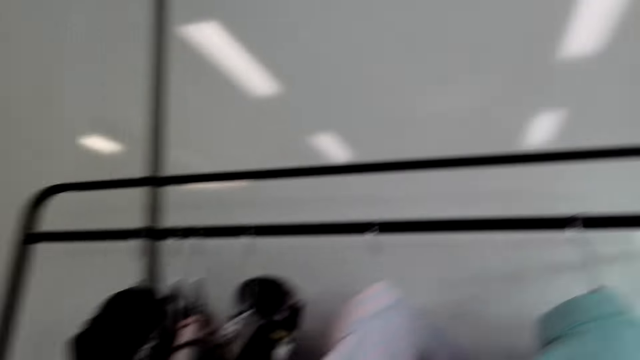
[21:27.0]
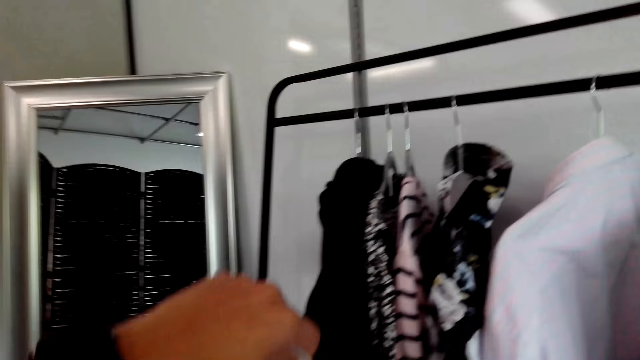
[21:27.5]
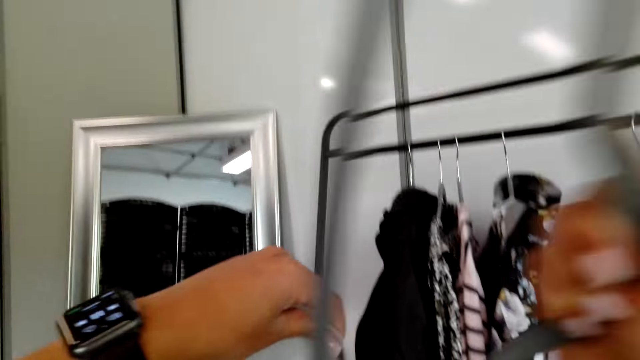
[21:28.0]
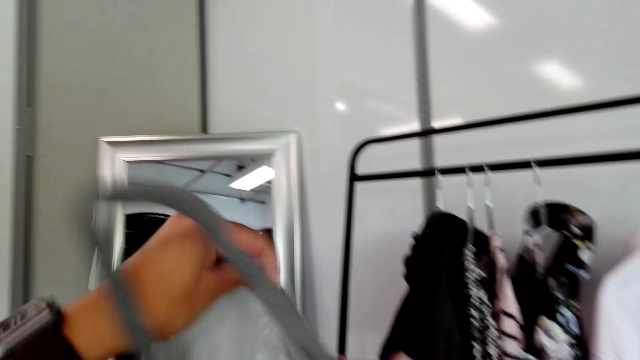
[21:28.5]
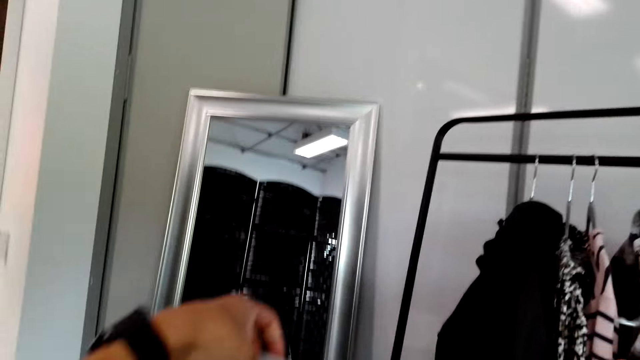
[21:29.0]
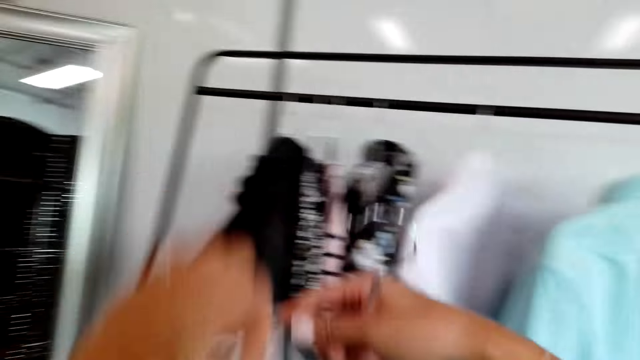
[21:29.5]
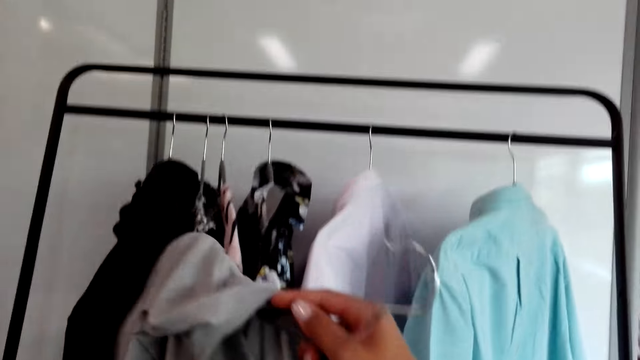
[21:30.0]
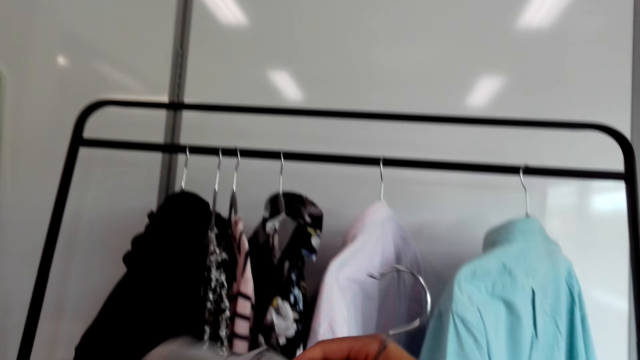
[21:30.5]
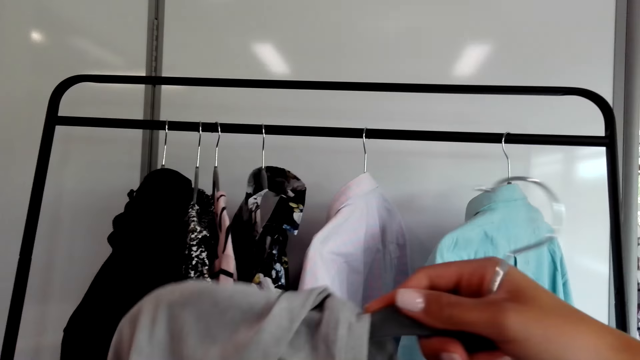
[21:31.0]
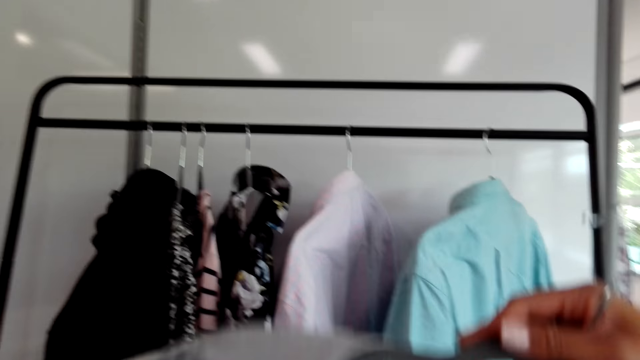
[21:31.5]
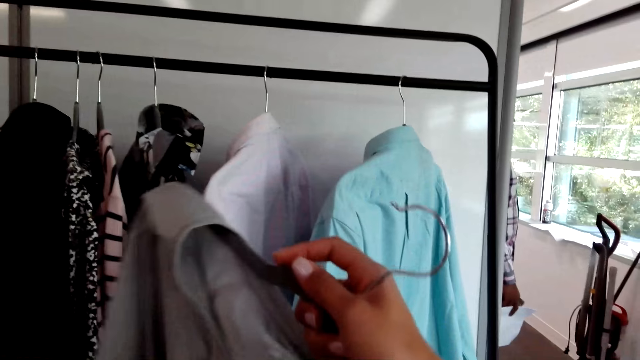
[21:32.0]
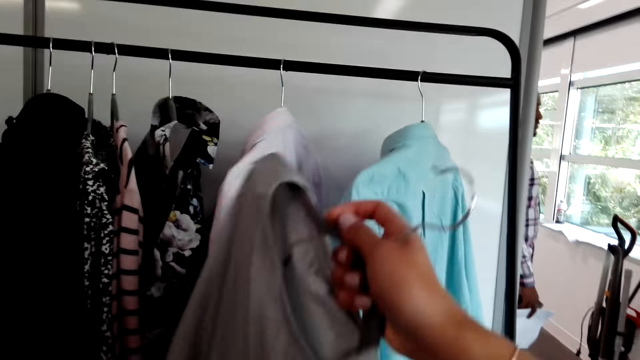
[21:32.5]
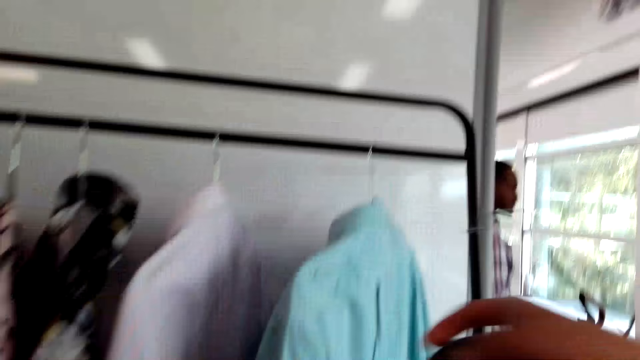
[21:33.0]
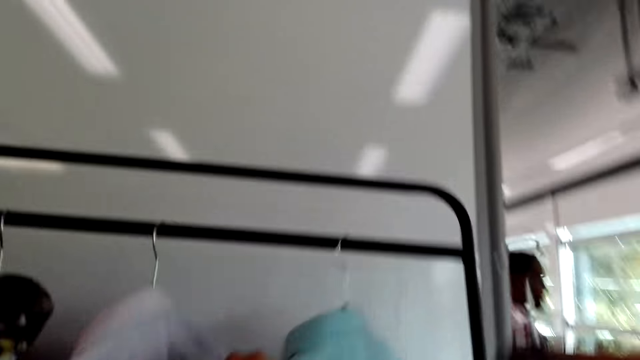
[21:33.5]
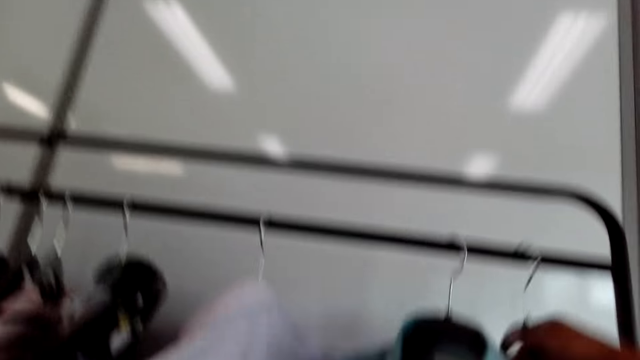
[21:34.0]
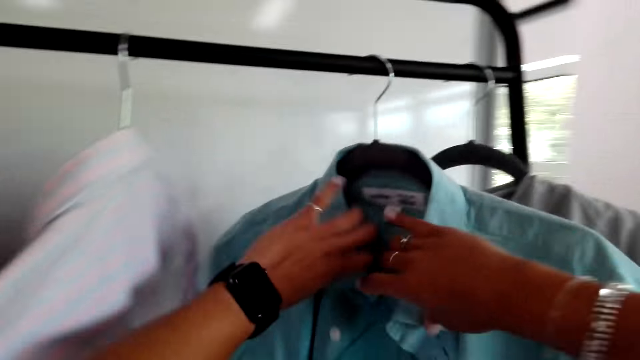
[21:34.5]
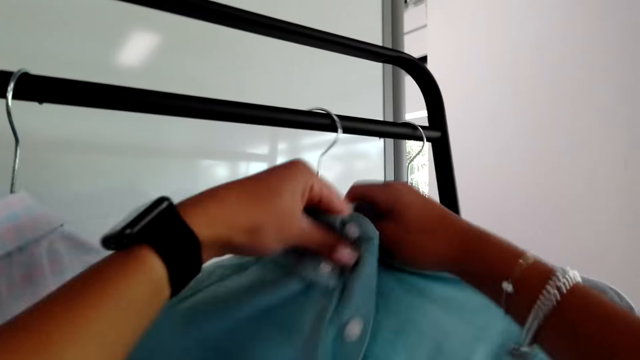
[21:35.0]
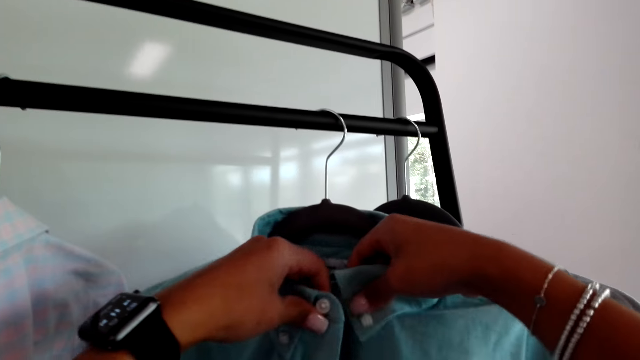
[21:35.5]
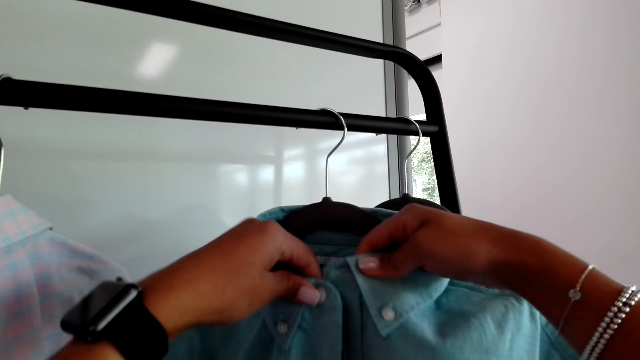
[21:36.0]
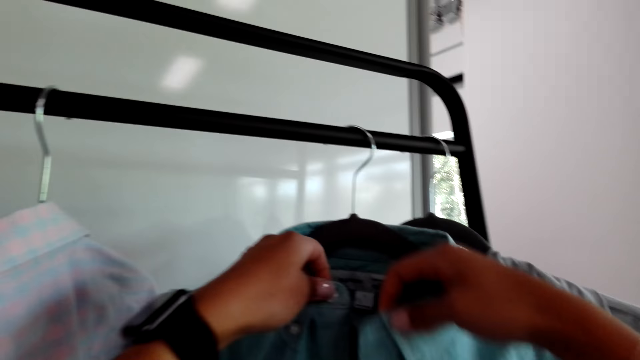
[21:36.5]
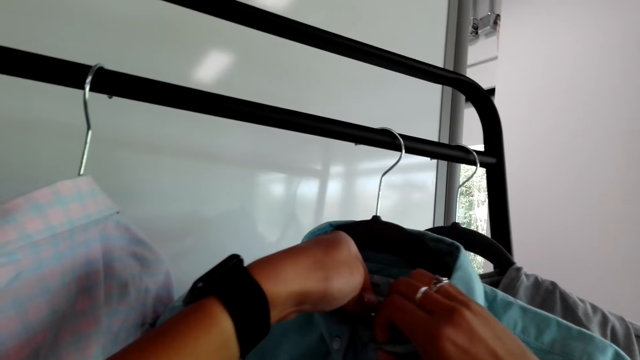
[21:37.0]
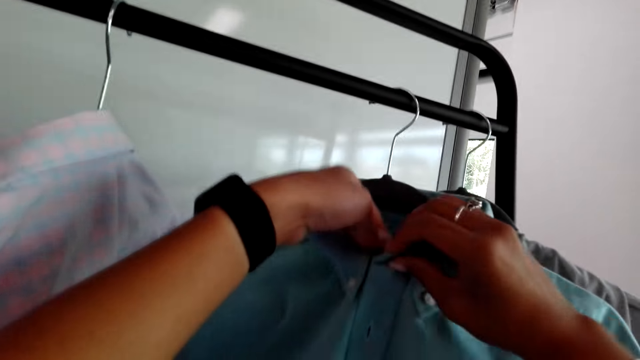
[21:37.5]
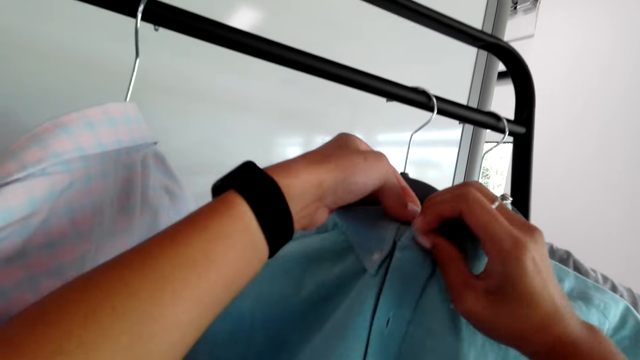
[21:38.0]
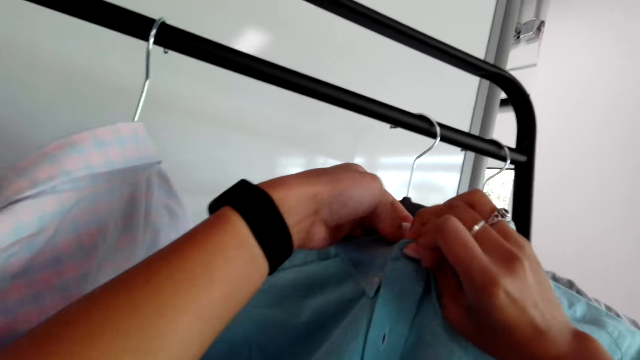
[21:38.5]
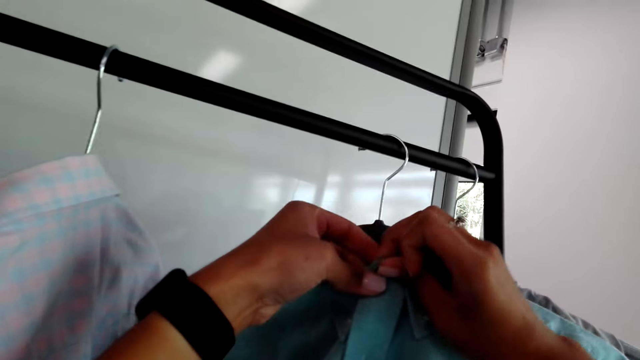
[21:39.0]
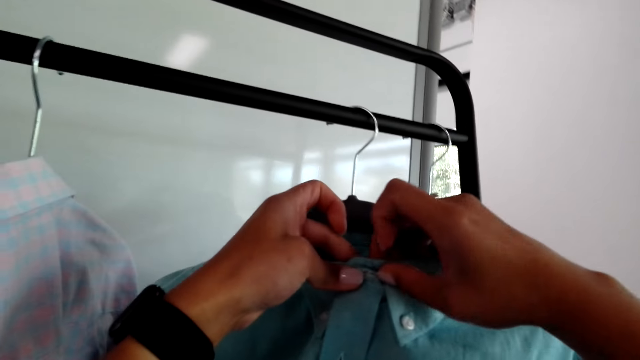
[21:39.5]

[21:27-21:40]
The camera wearer picks a hanger. They fold the clothes. They insert the hanger in a blouse. A man converses with the camera wearer. The camera wearer hangs the piece of cloth. The man converses with the camera wearer. The camera wearer buttons the shirt. They put the clothes on the hanger. They put the clothes on the hanger again.

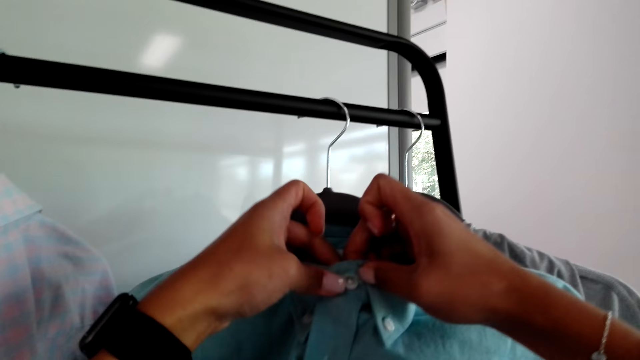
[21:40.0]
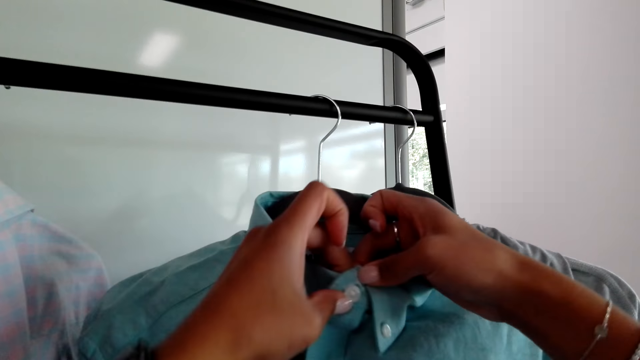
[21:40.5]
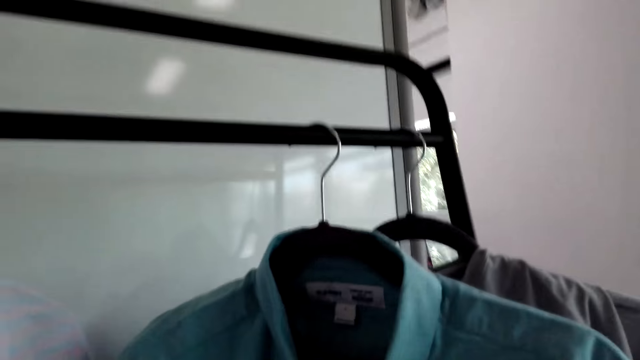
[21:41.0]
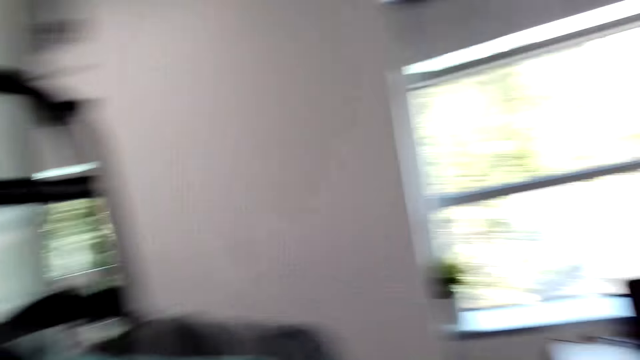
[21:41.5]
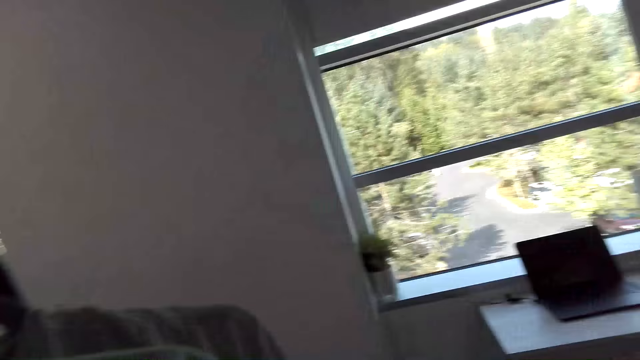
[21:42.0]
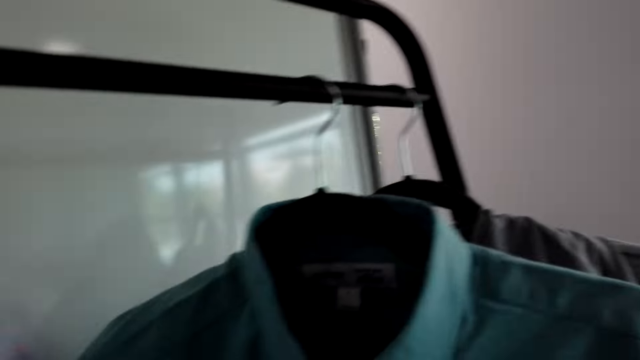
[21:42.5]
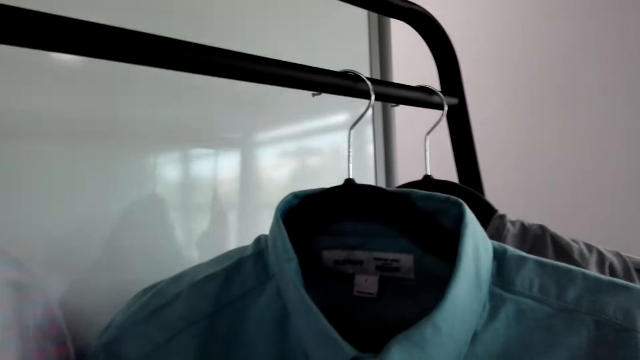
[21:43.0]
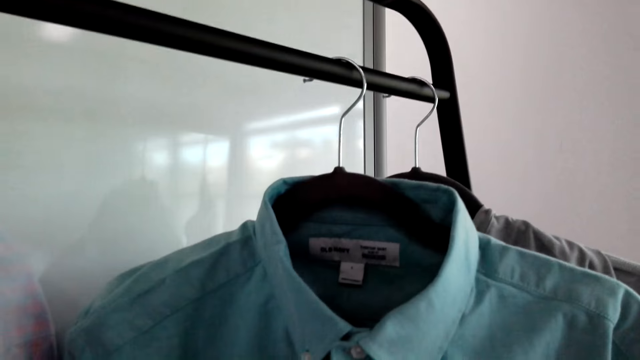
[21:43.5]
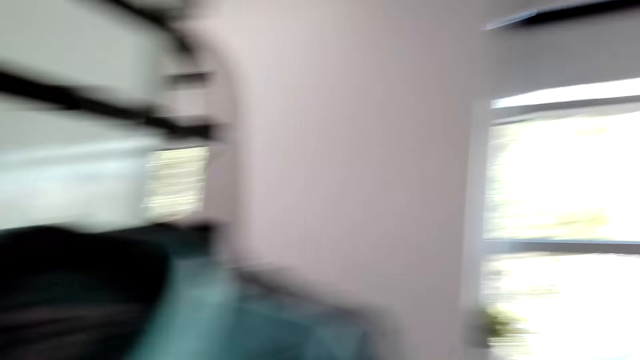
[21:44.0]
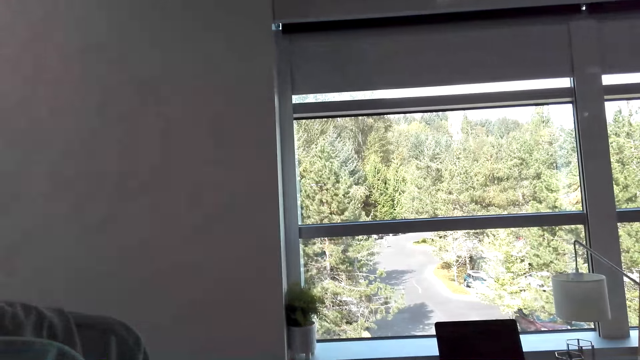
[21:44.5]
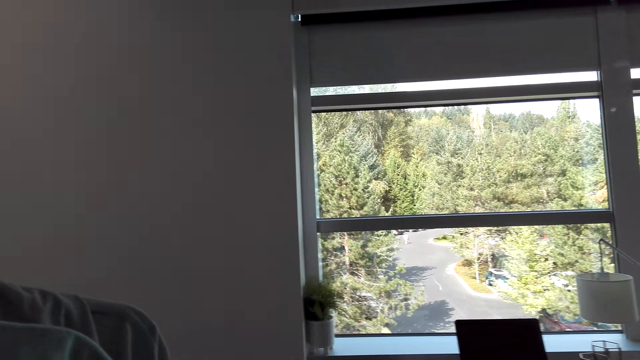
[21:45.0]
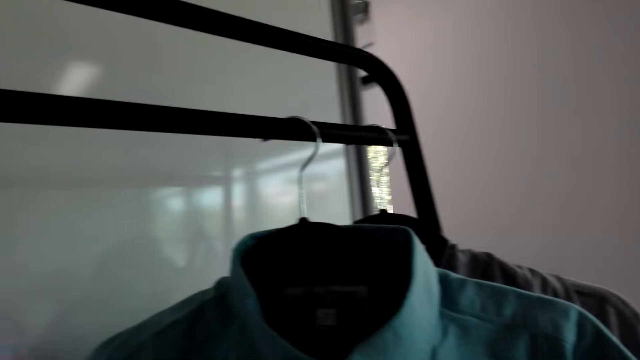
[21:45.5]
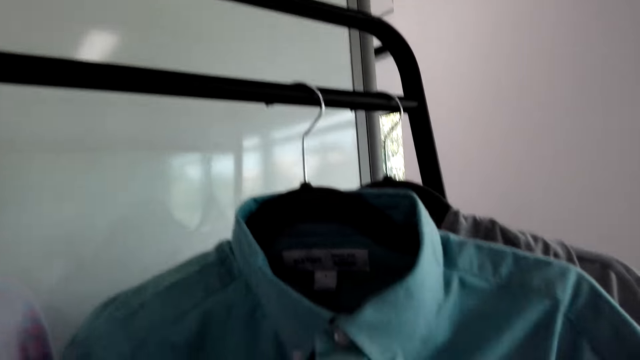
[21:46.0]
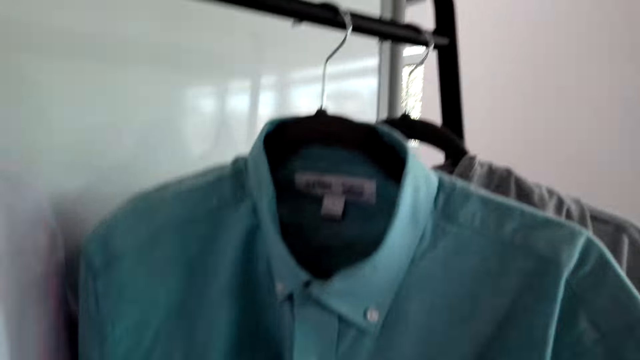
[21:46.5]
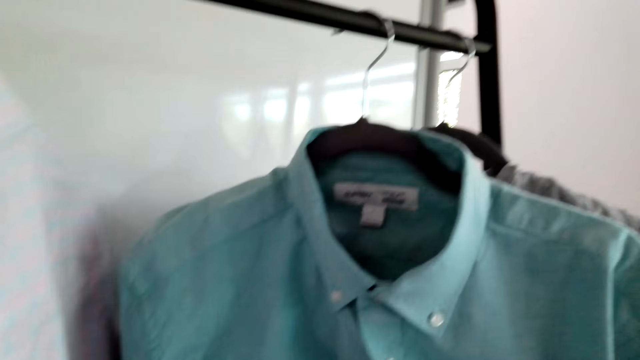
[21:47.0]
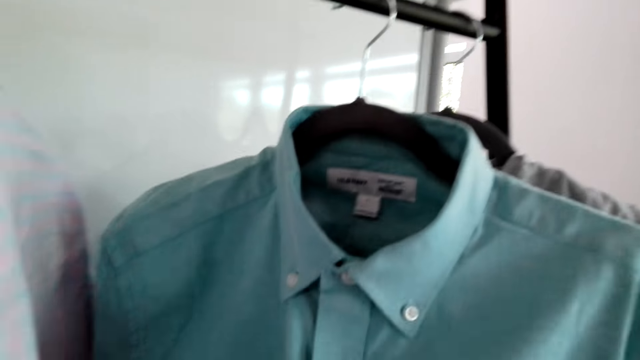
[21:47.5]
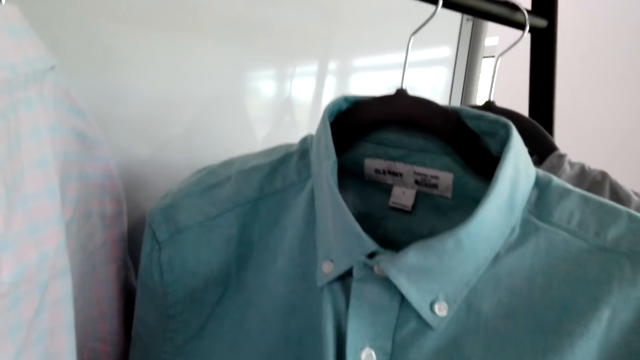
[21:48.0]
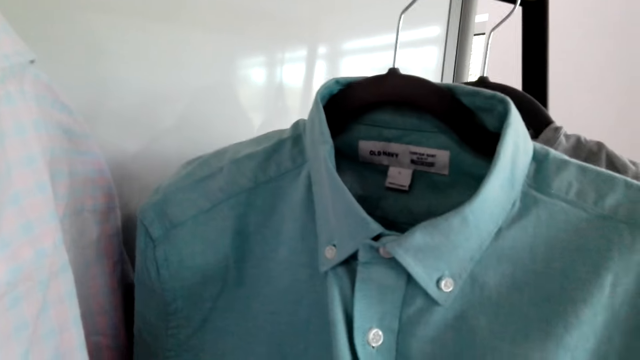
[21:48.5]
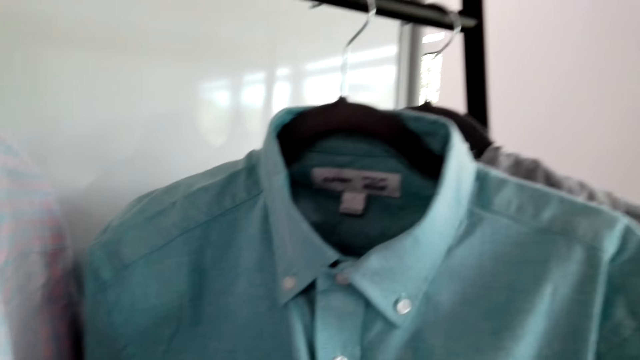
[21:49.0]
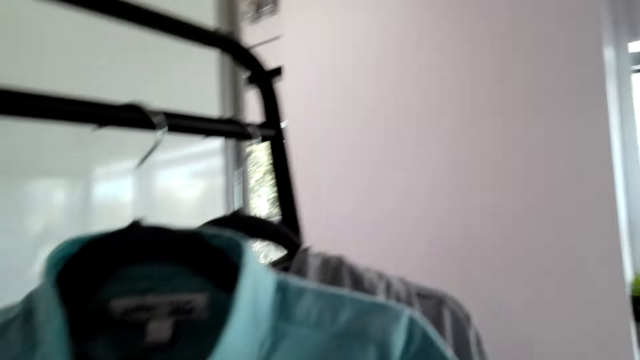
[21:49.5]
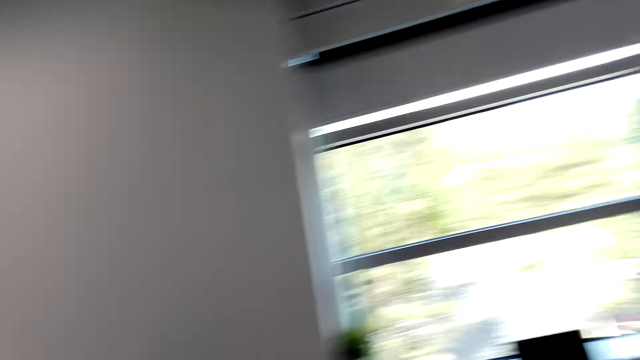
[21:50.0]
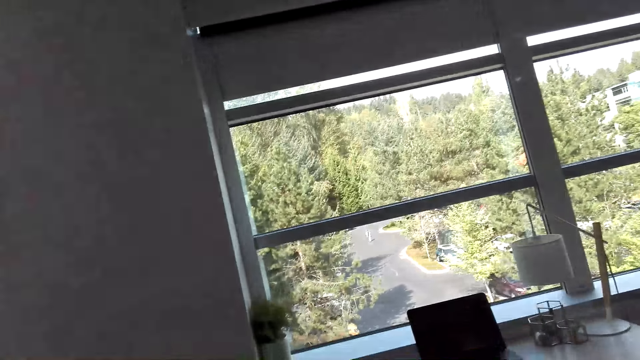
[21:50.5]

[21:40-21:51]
A man converses with the camera wearer. The man converses with the camera wearer again. The camera wearer converses with the man.
